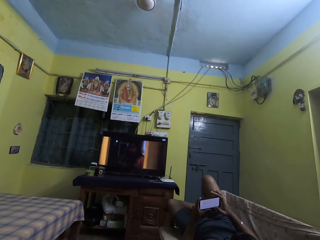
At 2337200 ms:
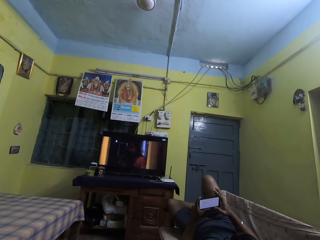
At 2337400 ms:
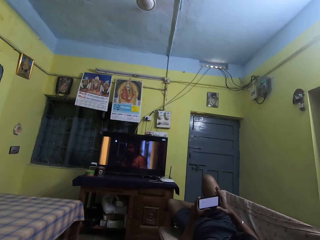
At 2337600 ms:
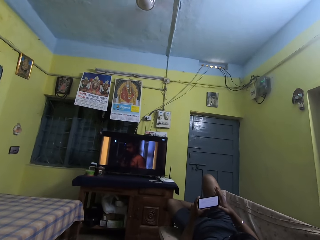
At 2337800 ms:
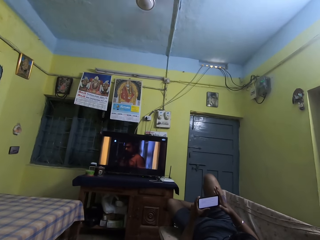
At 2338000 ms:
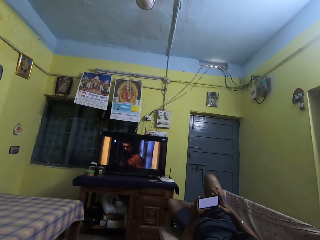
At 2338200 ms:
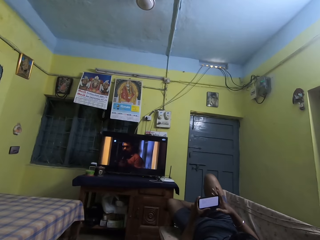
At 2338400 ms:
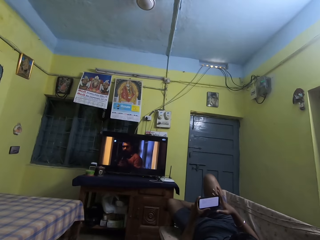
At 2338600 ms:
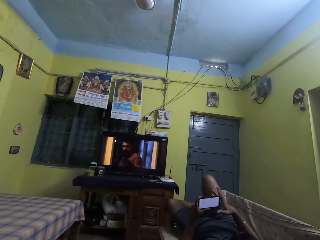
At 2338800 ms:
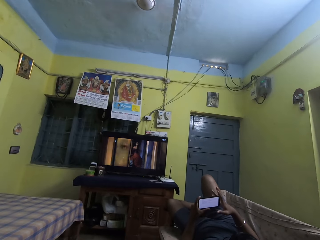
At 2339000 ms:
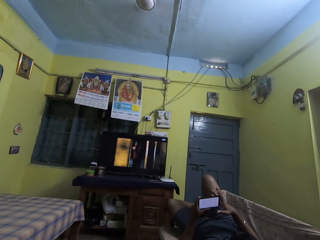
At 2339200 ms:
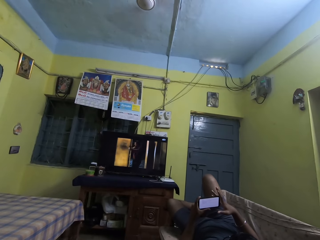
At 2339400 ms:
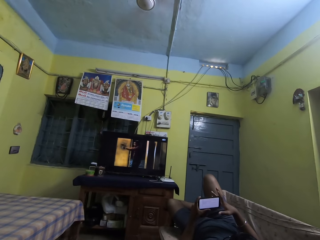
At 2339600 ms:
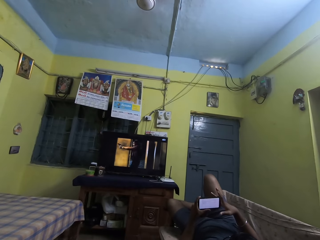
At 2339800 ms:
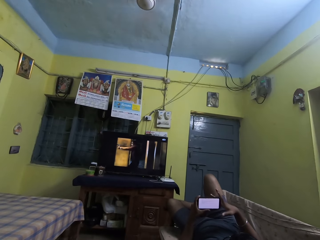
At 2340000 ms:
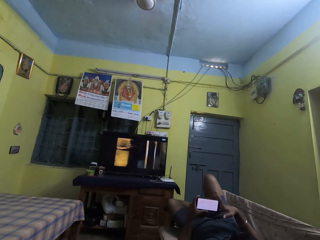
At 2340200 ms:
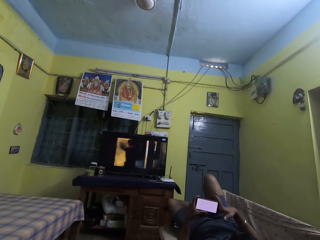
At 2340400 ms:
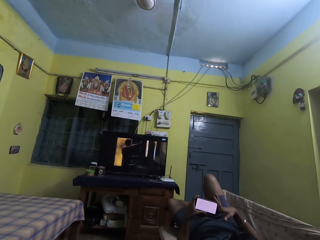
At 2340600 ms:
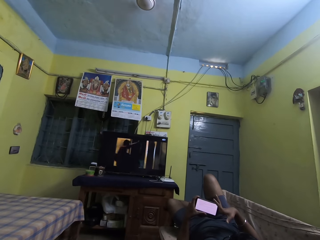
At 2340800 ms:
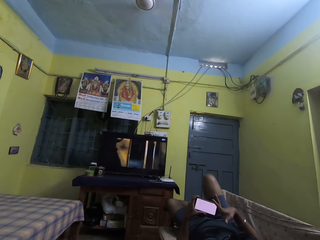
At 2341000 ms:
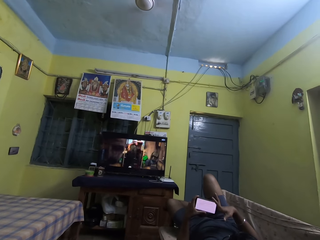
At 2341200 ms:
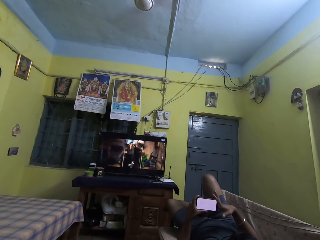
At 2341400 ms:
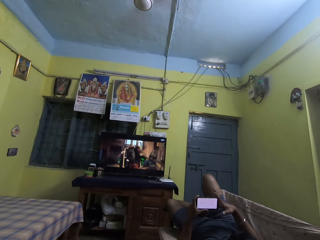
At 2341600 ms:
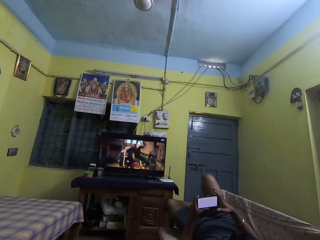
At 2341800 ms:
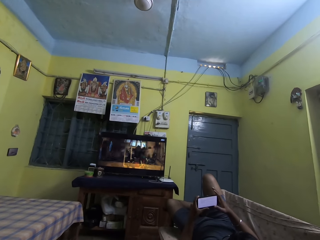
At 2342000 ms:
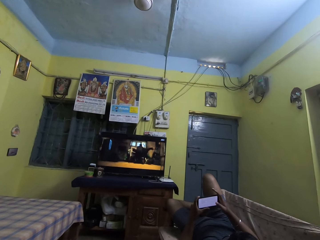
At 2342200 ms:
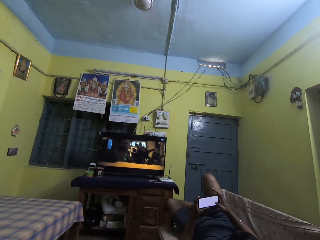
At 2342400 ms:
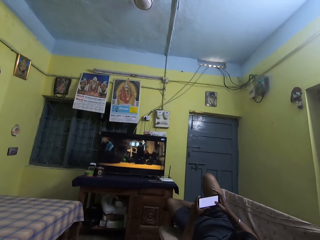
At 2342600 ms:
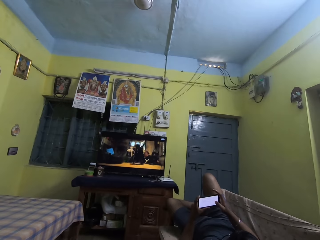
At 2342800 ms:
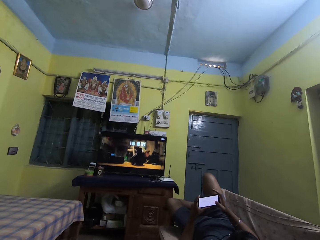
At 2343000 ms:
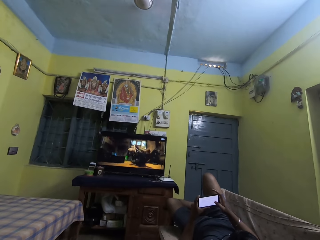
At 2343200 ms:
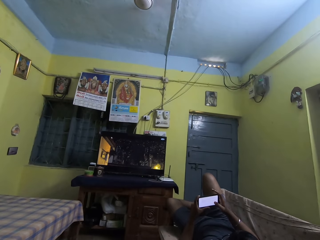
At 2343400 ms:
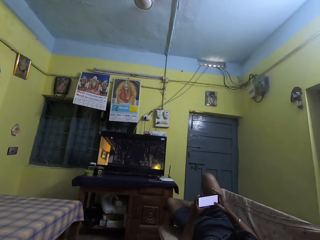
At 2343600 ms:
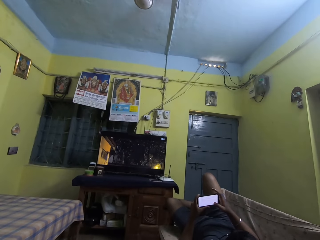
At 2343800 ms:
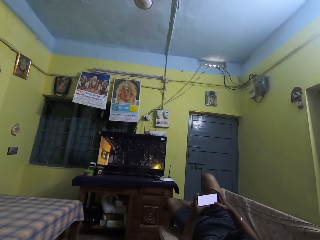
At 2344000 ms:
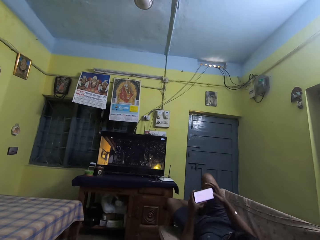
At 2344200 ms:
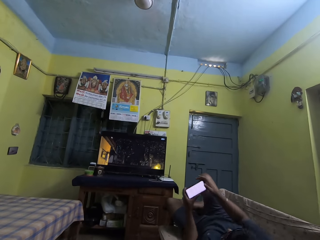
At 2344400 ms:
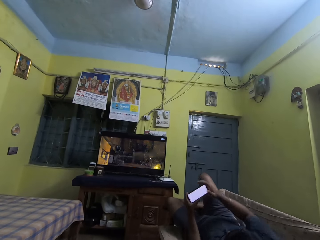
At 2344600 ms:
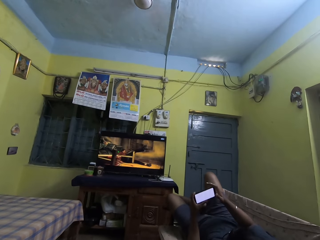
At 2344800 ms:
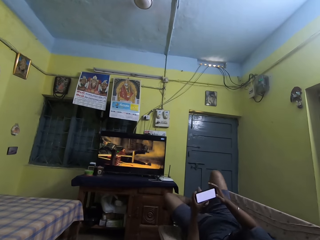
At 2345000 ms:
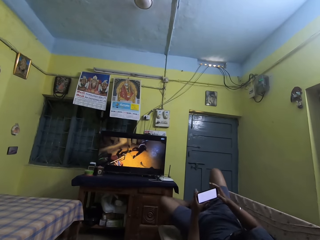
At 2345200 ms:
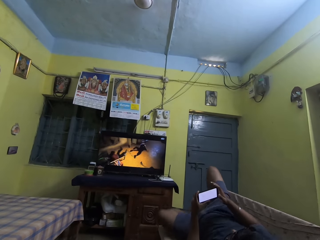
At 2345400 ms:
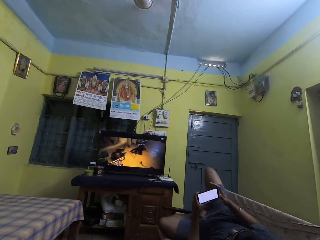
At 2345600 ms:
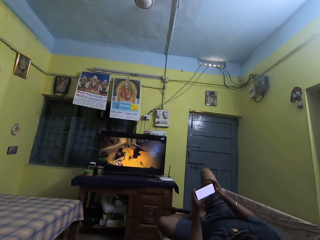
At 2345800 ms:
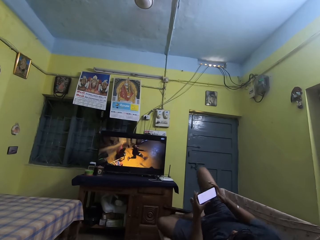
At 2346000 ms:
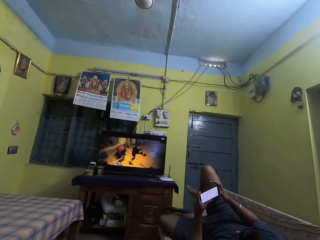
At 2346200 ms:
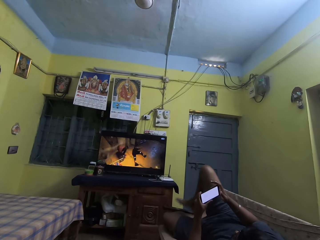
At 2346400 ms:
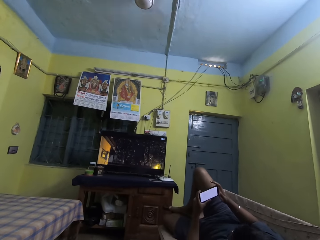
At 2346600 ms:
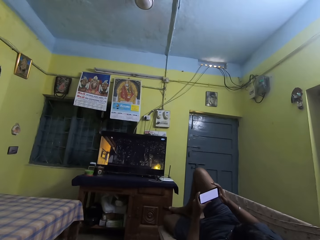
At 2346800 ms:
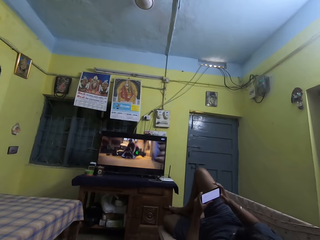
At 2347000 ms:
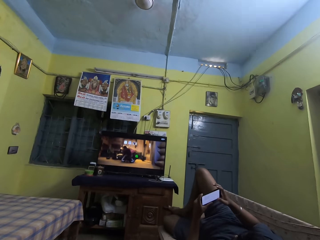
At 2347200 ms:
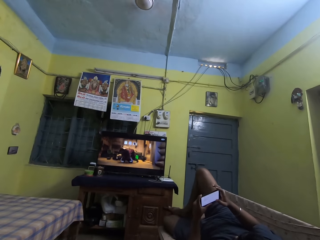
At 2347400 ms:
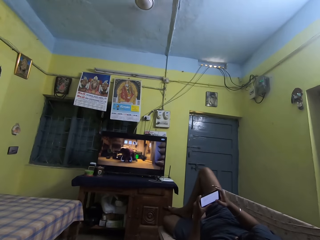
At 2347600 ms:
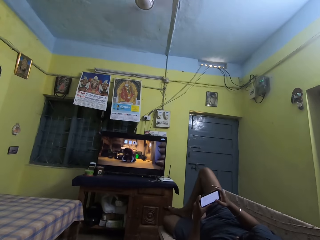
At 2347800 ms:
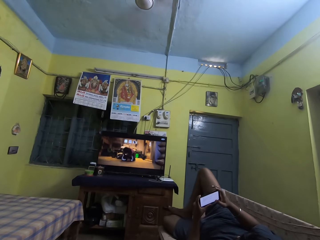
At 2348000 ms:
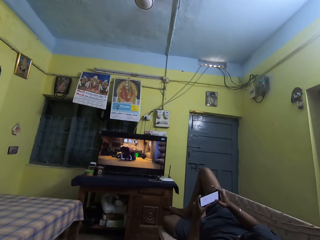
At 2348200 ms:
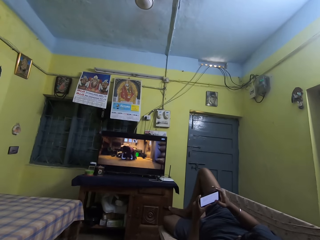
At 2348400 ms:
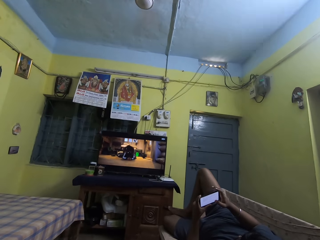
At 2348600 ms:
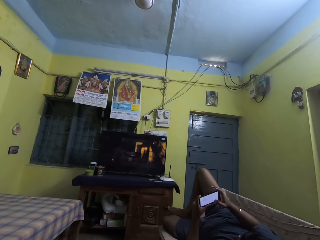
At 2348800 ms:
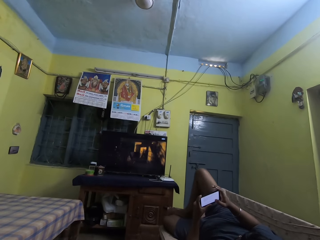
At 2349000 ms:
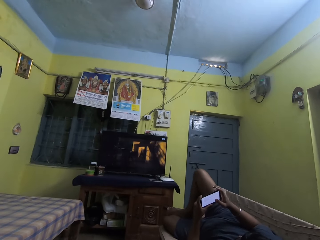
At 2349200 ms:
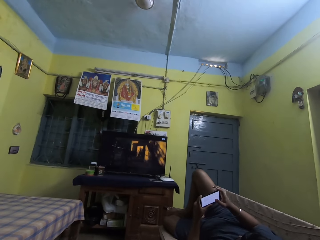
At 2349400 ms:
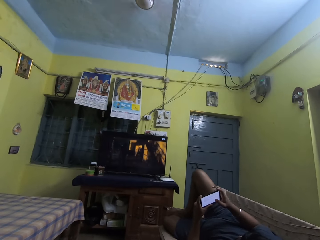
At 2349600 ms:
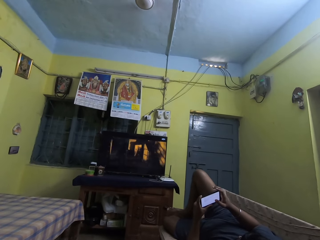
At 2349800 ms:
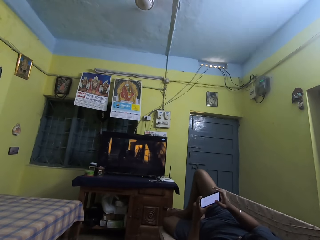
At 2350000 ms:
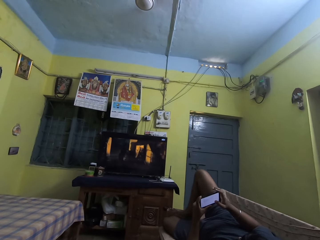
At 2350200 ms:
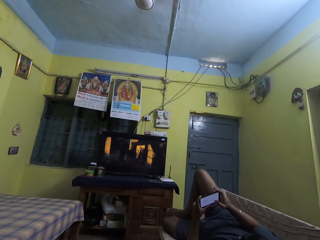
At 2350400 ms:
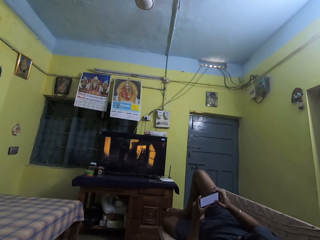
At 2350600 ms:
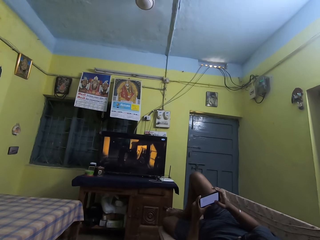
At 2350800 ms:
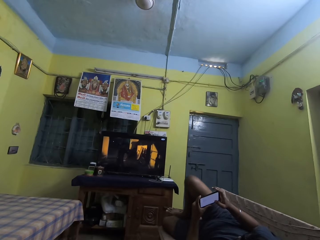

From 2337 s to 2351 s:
The man turns the phone with both hands. He operates the phone with his right hand.

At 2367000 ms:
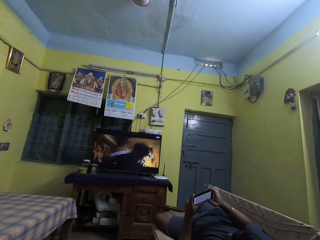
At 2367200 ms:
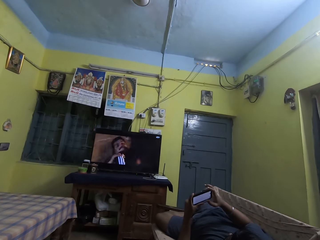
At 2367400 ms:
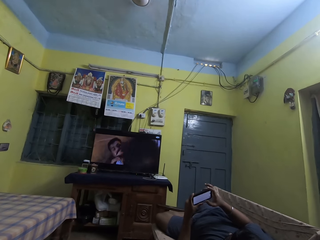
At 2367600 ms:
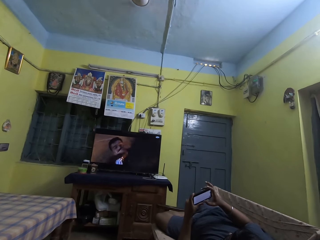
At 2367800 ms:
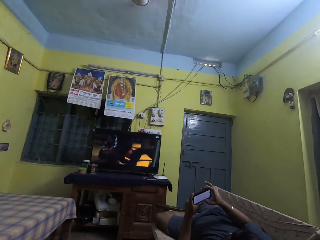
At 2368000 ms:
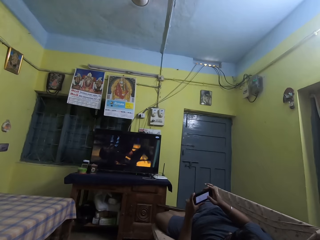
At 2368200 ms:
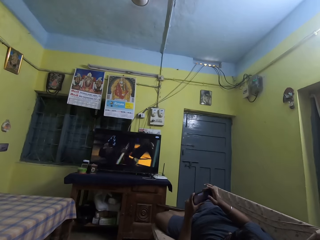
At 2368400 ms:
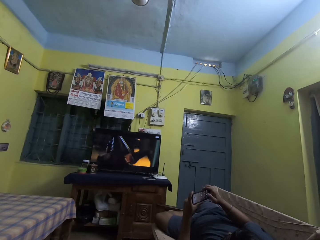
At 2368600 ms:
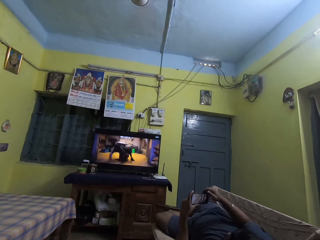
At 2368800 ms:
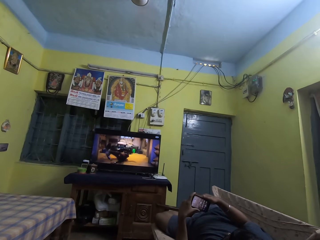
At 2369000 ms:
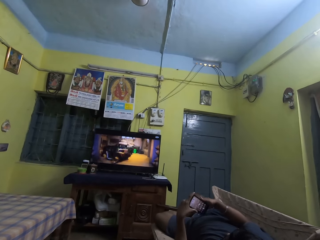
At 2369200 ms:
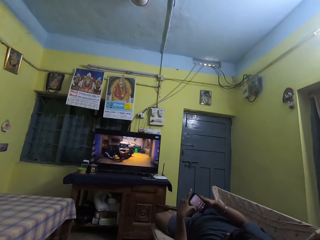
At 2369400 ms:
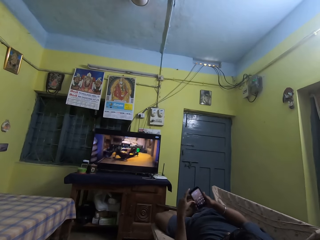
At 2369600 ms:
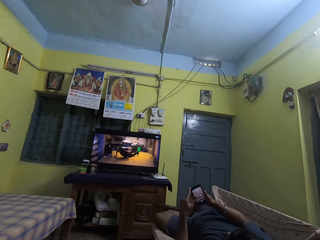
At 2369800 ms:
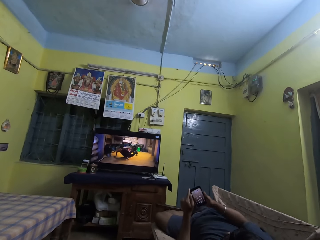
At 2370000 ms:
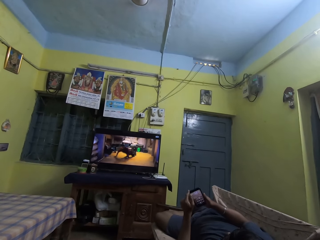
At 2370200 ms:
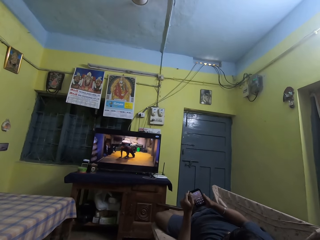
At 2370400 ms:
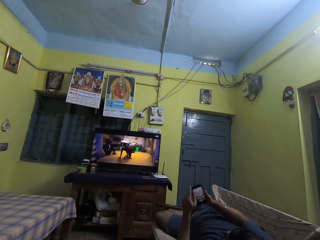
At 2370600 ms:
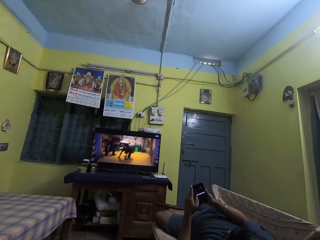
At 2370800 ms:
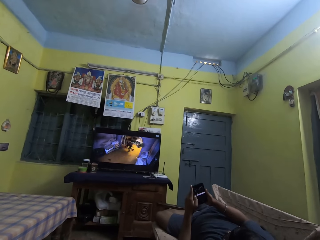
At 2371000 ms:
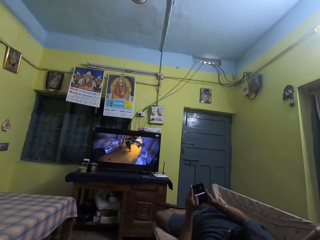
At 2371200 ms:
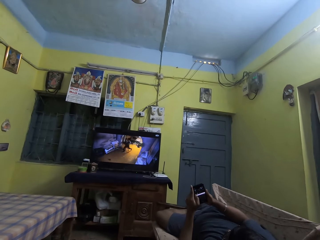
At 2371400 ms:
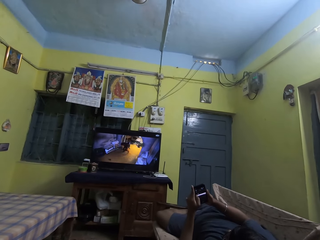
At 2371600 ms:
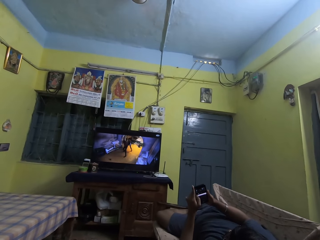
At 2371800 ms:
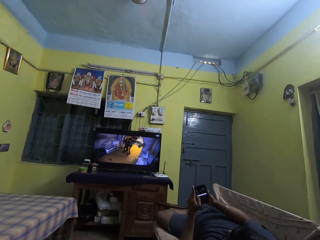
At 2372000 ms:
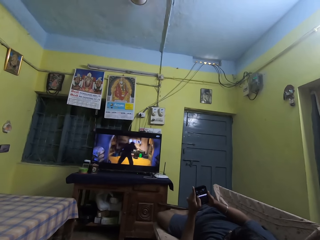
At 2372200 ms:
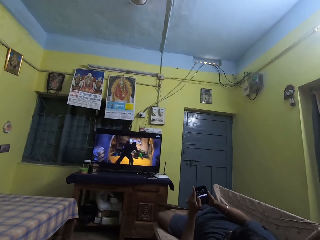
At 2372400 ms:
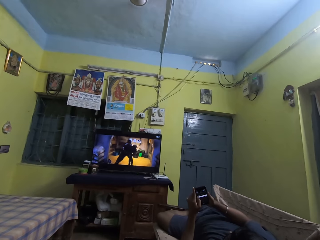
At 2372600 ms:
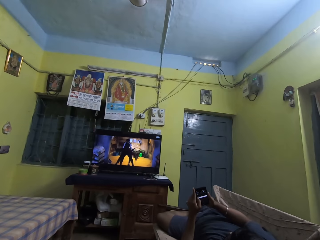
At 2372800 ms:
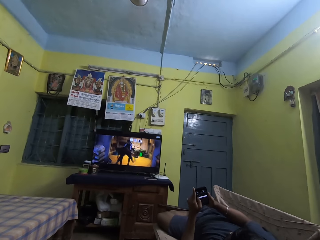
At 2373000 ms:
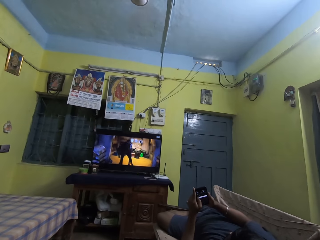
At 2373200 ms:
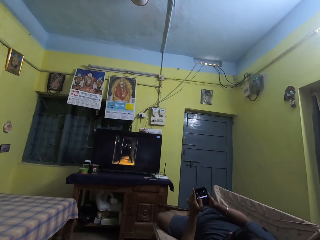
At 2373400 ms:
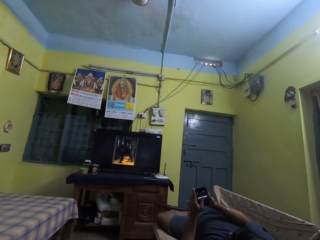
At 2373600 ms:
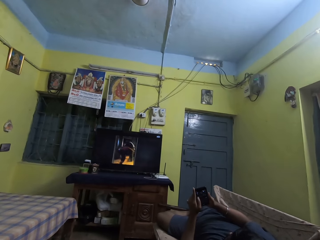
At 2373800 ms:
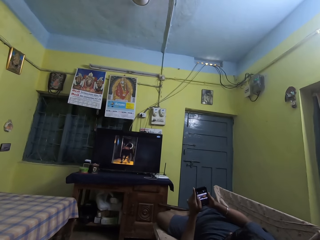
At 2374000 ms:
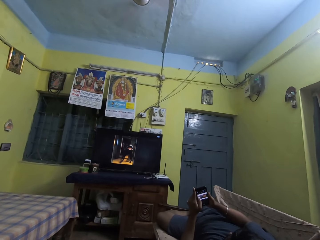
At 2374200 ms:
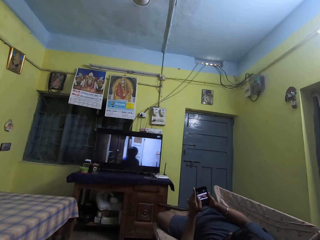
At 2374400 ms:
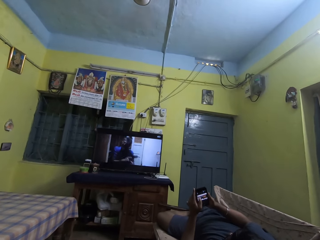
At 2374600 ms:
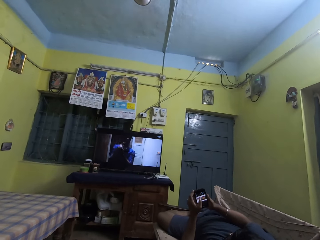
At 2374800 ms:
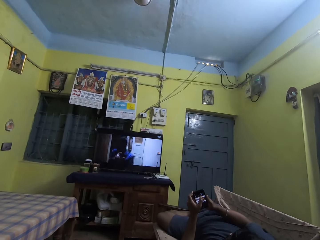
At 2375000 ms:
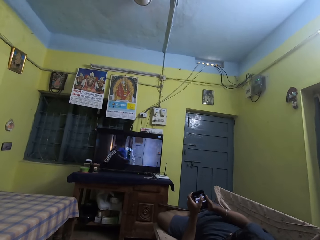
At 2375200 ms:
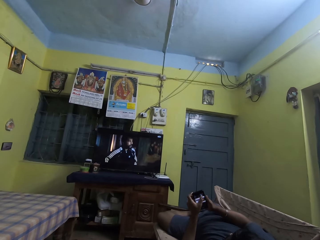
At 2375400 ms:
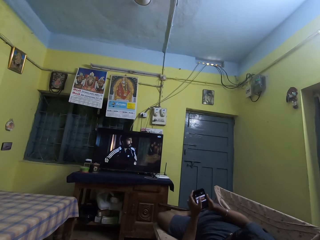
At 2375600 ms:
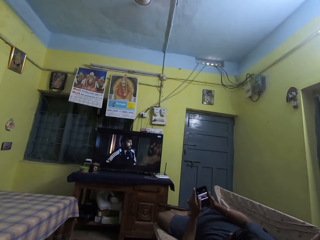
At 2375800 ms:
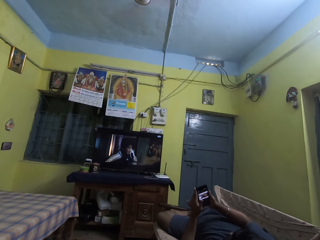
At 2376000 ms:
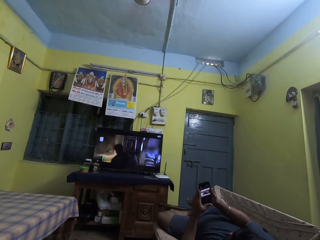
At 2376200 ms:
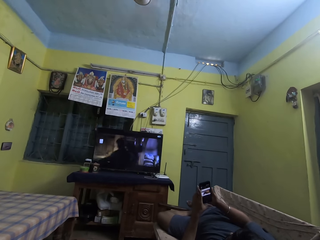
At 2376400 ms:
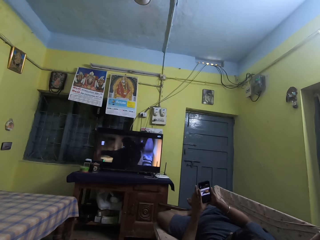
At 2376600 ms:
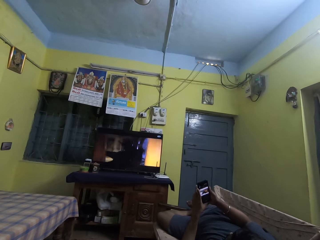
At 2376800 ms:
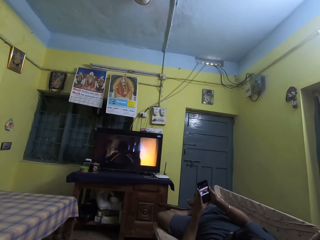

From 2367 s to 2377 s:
The man turns the phone with both hands. He operates the phone with his left hand.
